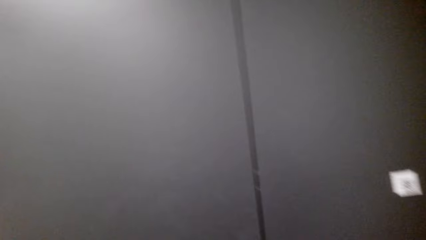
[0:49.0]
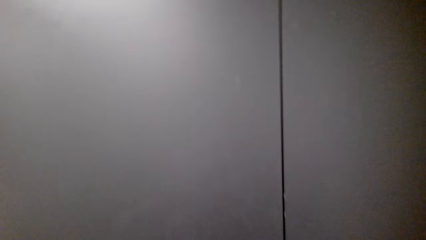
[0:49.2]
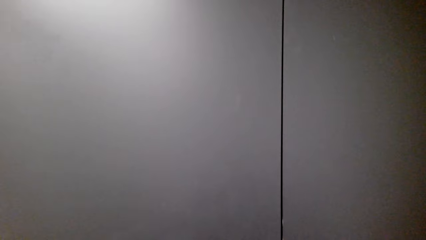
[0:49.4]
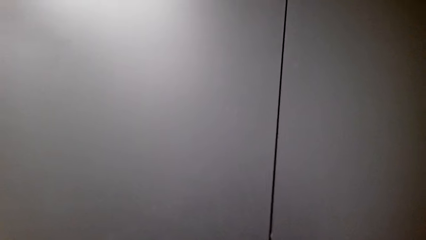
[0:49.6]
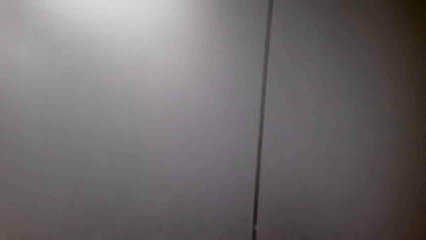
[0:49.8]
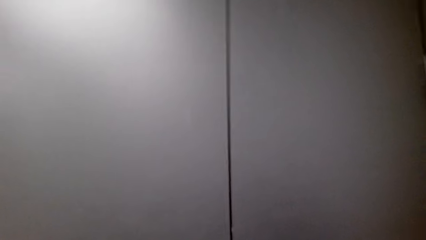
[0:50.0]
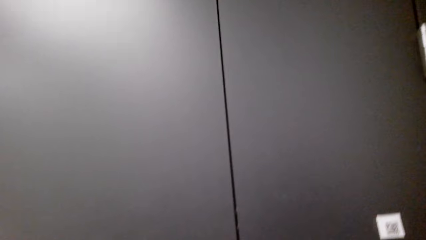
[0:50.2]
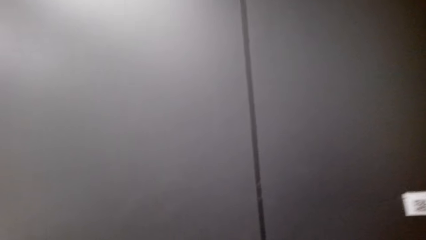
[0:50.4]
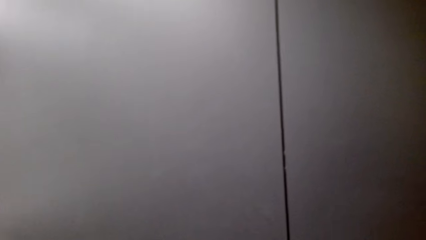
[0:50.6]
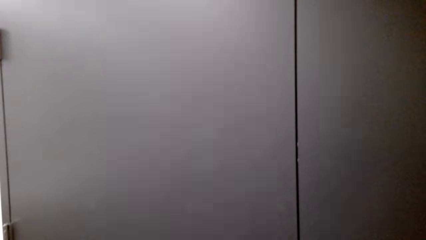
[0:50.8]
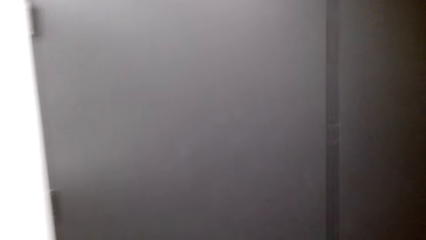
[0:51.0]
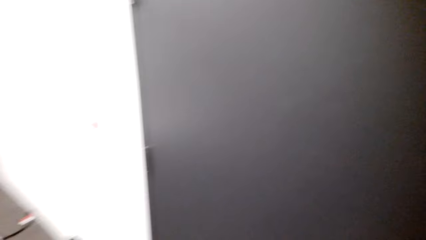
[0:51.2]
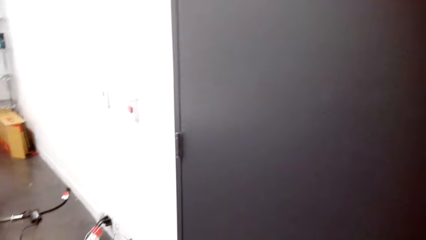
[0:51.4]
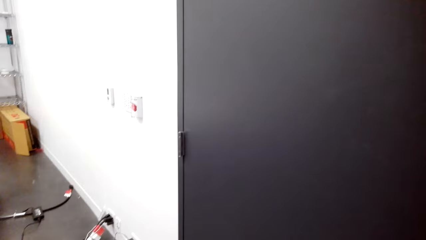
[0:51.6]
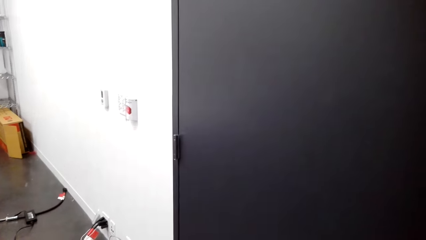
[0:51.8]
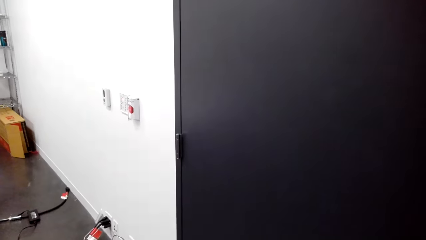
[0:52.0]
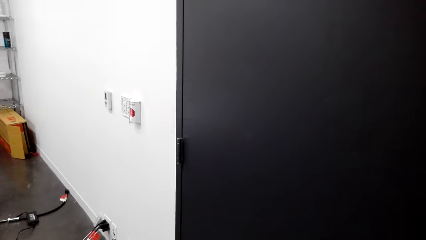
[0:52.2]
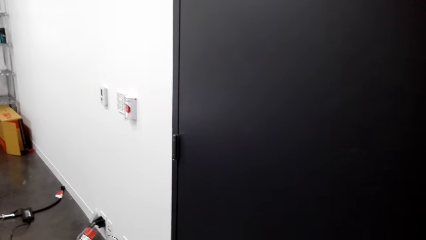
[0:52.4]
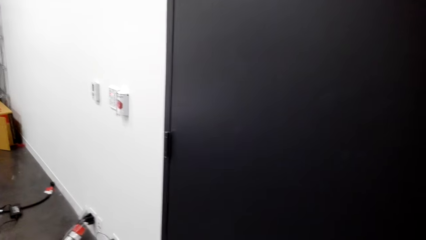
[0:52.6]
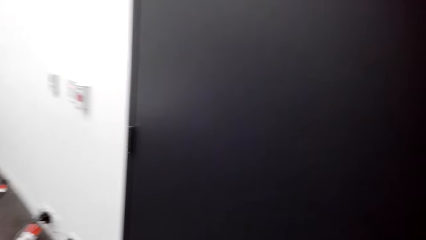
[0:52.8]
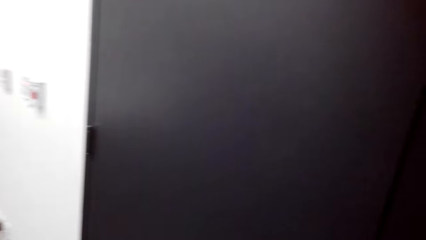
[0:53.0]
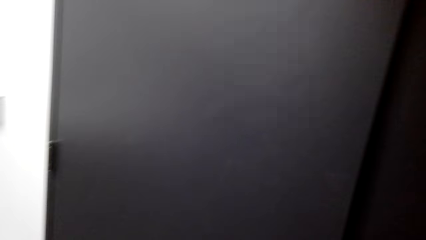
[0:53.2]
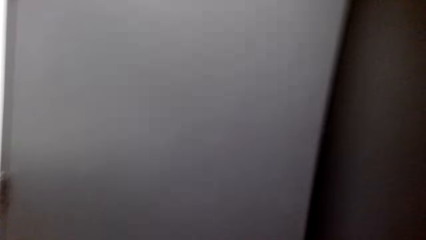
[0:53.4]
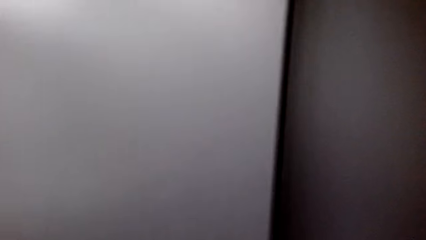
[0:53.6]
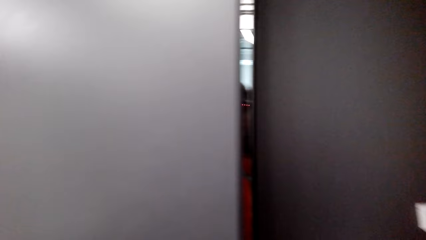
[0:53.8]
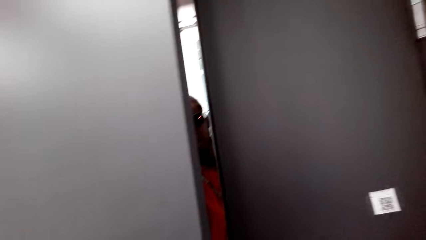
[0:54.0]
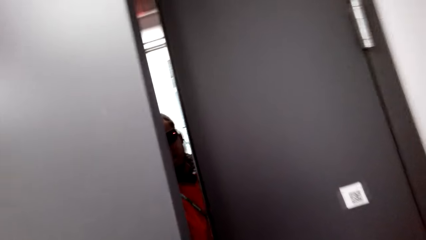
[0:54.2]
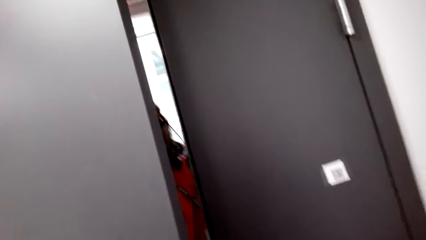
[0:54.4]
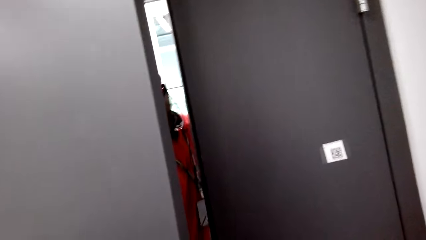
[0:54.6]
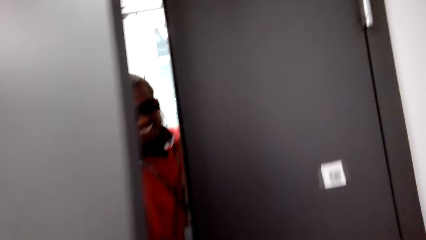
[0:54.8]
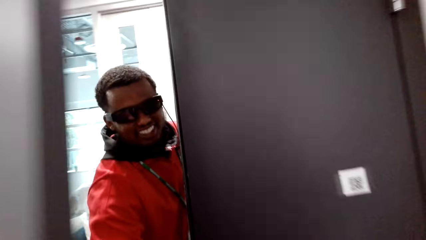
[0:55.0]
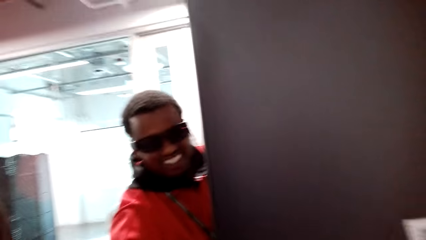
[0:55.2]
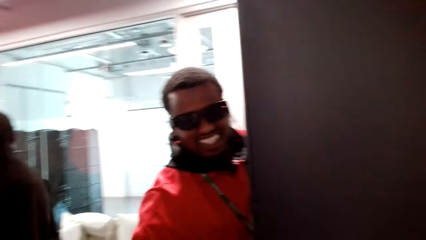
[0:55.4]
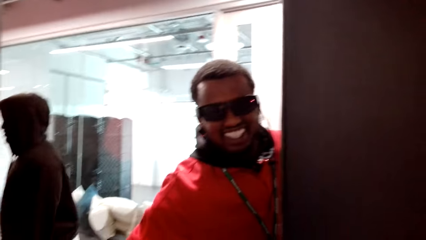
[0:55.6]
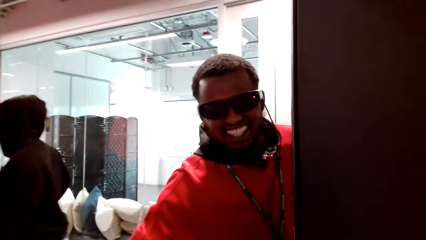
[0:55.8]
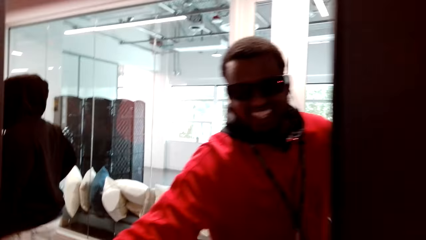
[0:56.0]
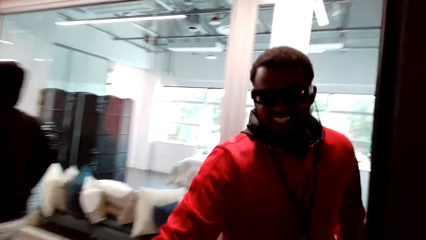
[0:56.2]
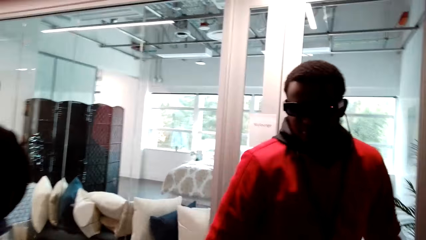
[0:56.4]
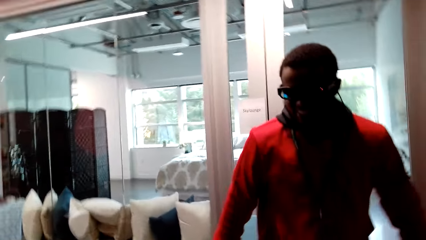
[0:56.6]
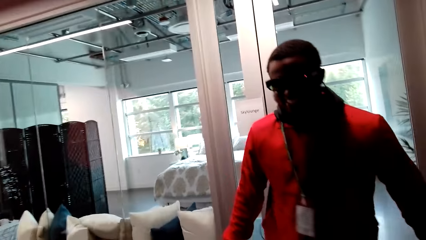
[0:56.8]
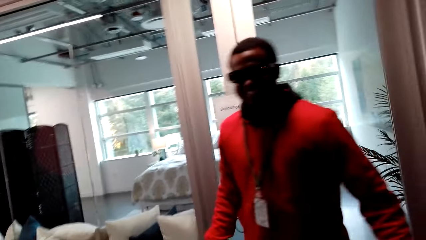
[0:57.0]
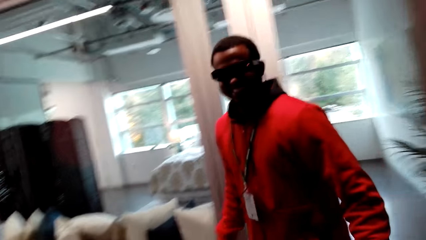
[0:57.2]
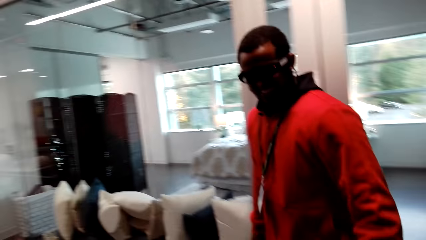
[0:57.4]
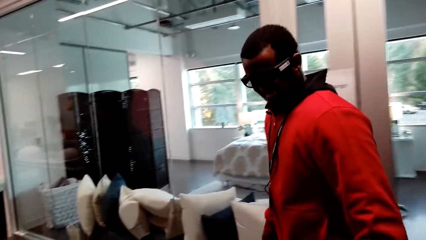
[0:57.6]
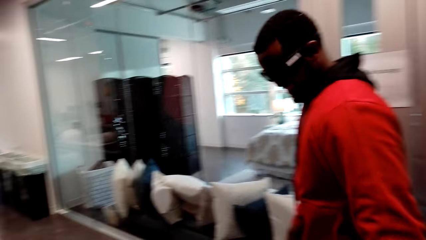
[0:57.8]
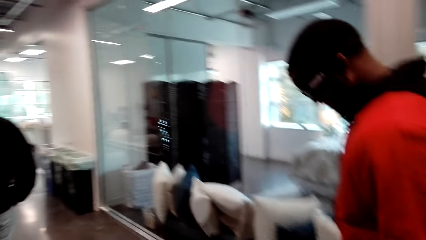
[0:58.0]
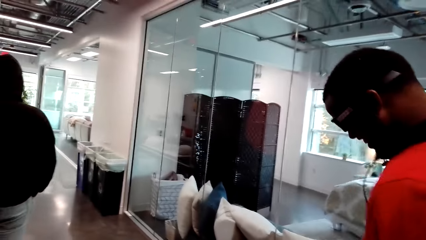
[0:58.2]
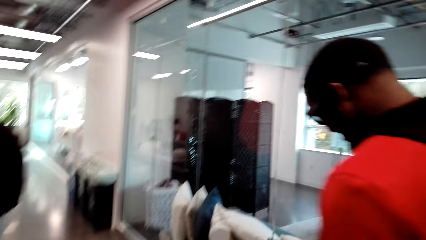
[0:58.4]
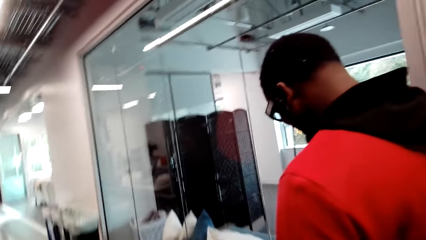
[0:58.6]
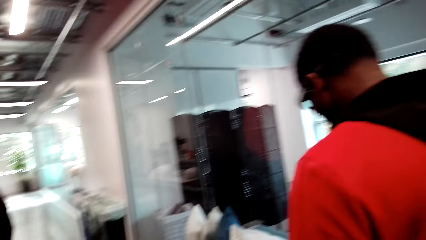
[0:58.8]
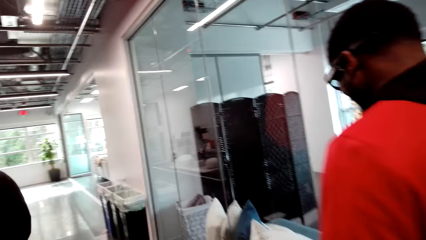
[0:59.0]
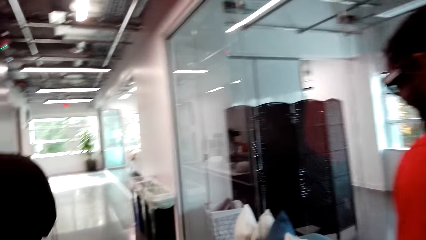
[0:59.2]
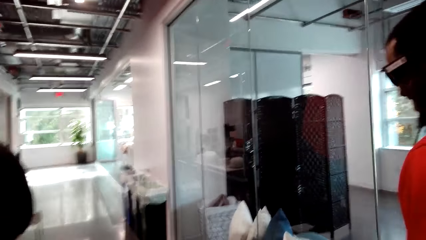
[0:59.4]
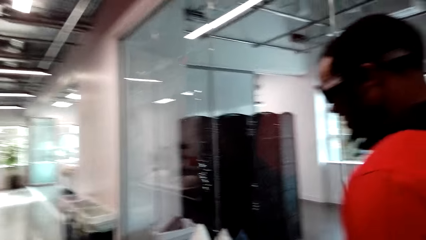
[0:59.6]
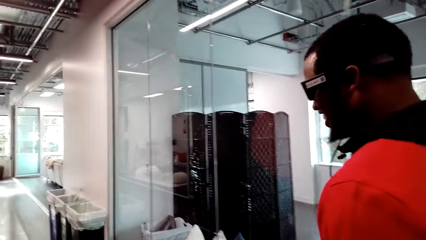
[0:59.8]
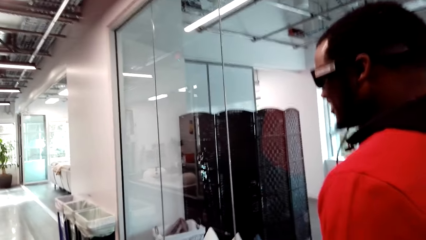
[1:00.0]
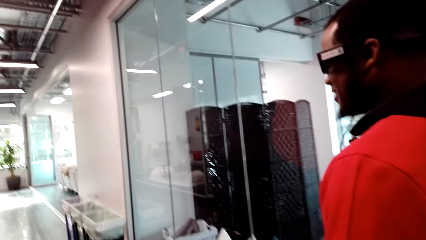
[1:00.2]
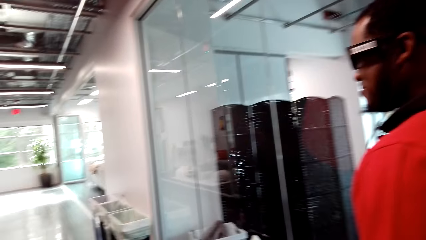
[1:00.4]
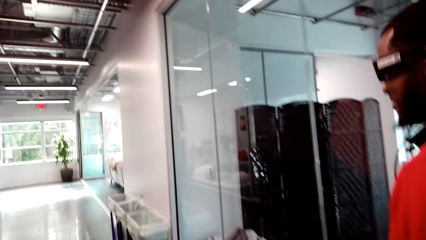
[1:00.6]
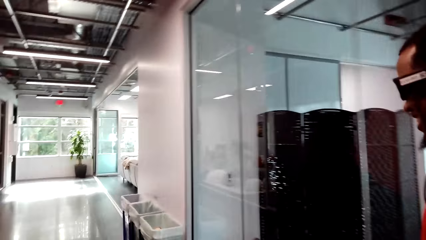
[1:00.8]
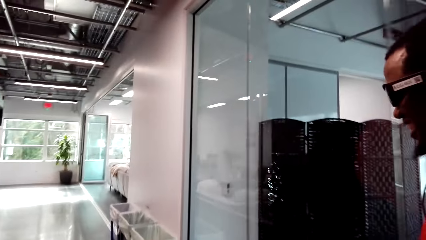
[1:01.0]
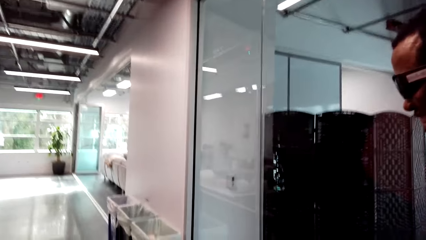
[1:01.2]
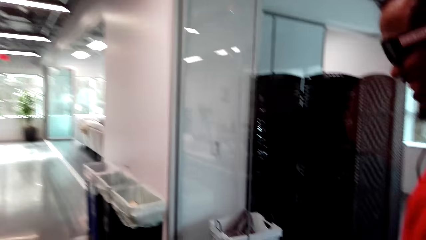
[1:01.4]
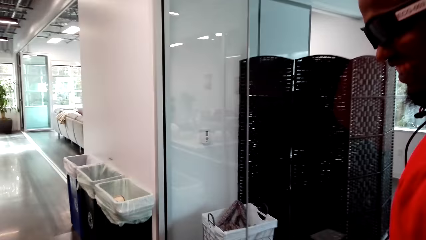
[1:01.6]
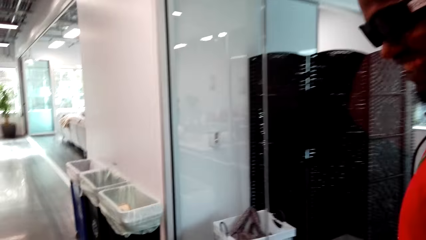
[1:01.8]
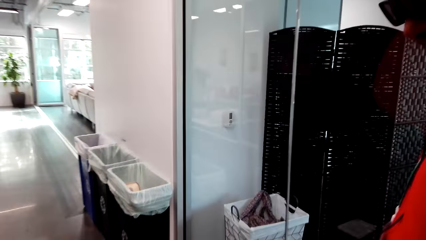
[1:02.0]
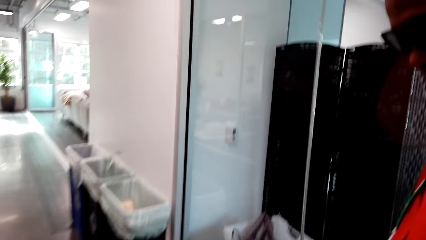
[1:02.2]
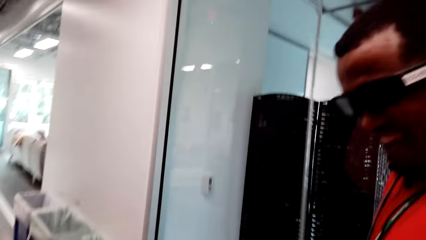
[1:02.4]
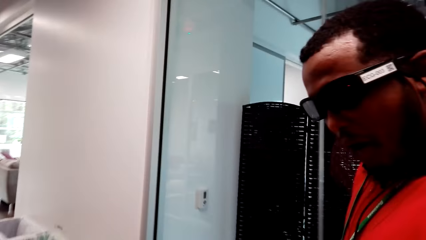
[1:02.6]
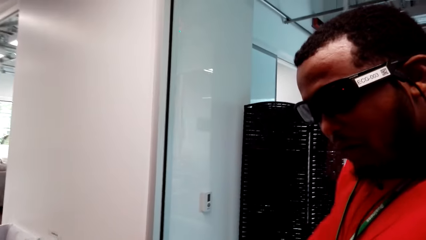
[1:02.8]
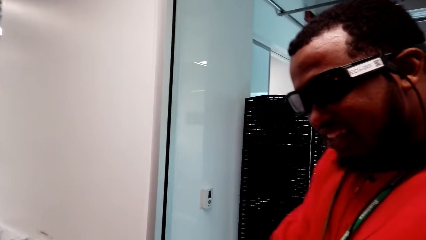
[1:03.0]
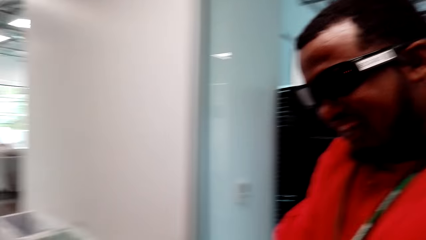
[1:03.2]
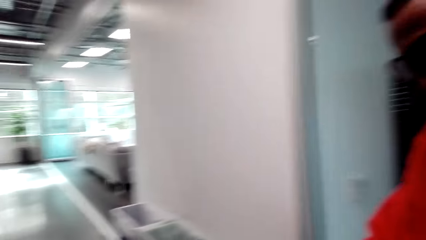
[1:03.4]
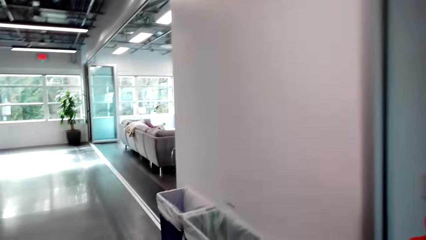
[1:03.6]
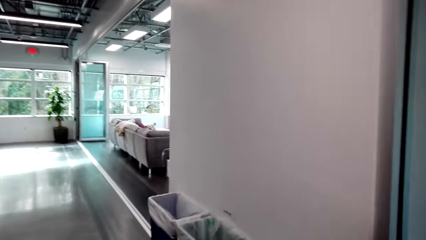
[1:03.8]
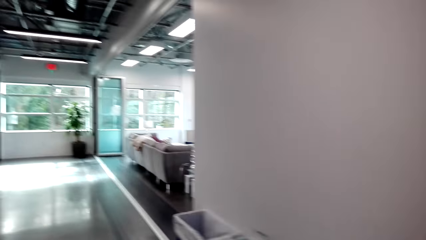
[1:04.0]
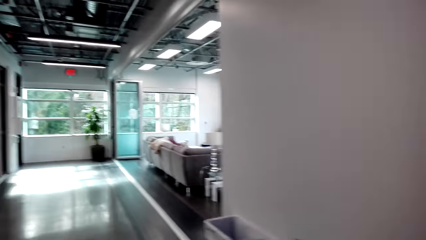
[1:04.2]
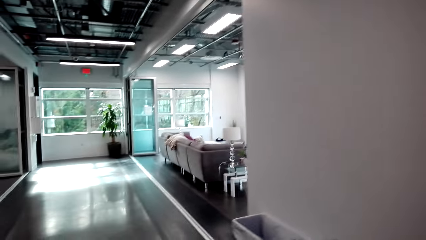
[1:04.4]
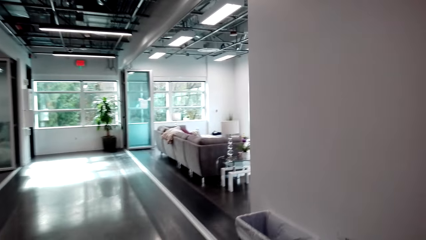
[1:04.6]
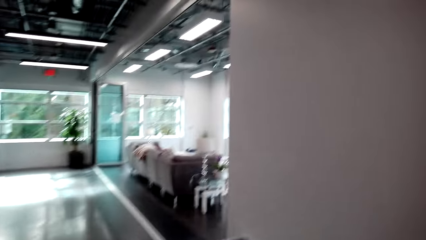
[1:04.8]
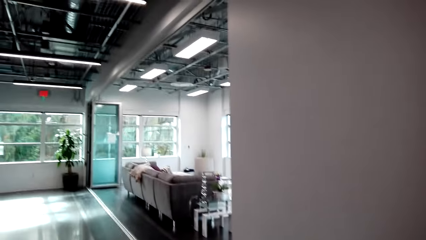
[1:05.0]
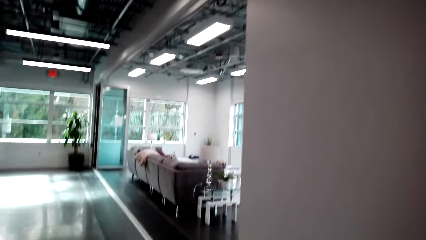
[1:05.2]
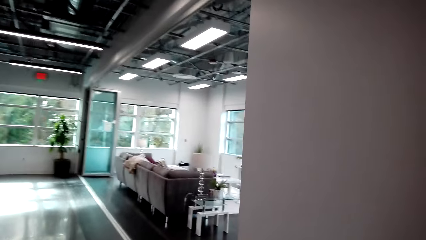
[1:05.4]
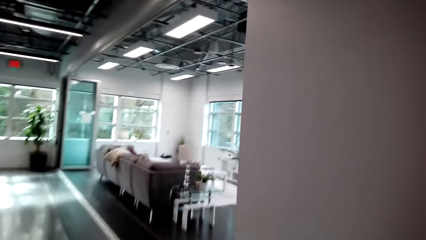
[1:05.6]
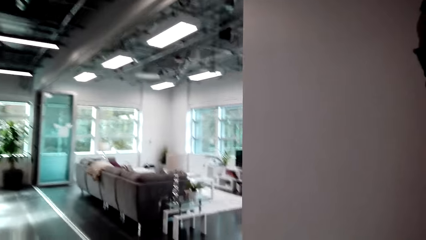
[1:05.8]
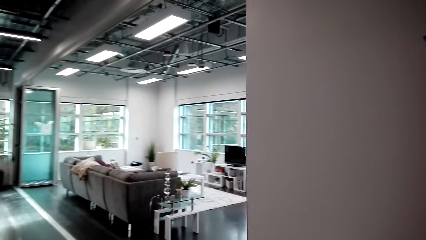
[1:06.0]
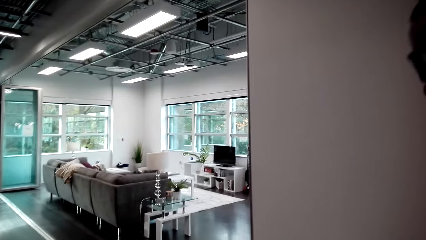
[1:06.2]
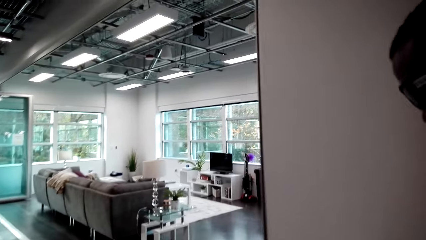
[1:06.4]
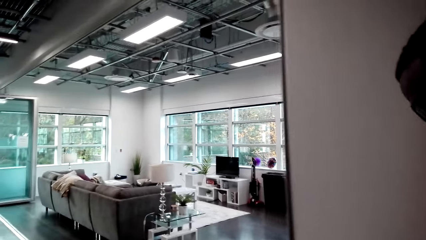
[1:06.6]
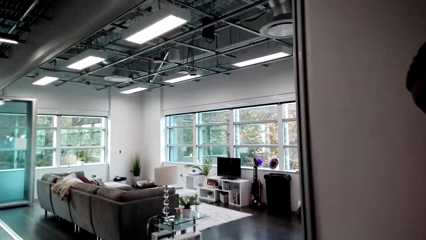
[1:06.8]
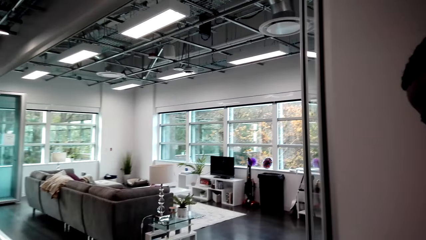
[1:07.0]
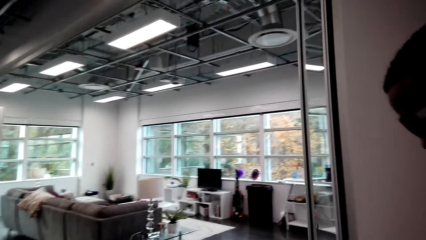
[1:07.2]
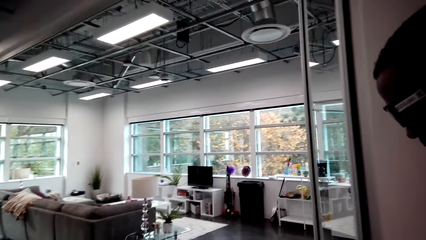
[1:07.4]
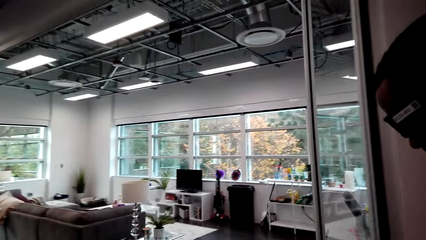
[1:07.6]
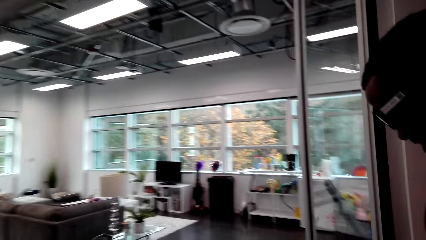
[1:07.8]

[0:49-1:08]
A man opens the door. The camera wearer walks beside the man and talks with the man. They enter the room. They walk with the man. They talk to the man. They give the man a packet of coffee. The man talks to the camera wearer. The camera wearer walks beside the man and talks with the man.
